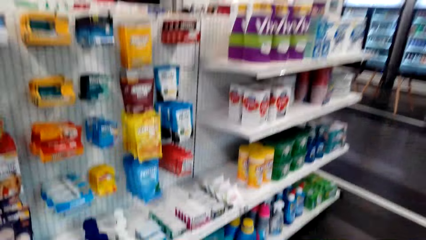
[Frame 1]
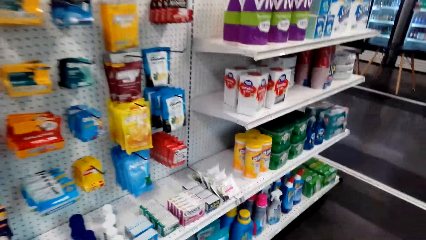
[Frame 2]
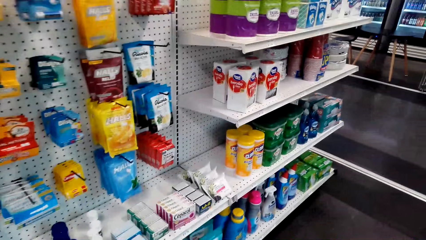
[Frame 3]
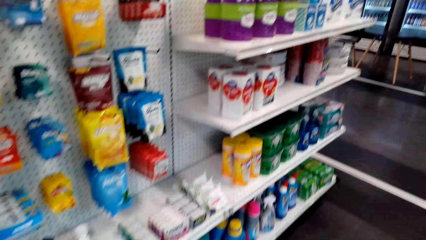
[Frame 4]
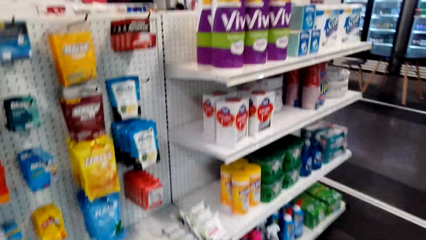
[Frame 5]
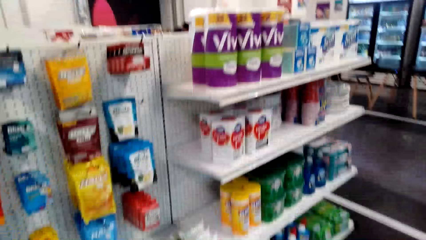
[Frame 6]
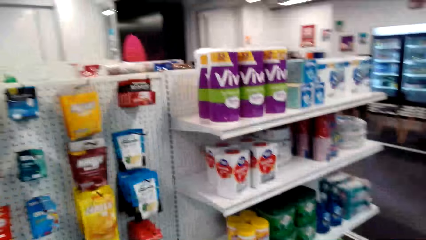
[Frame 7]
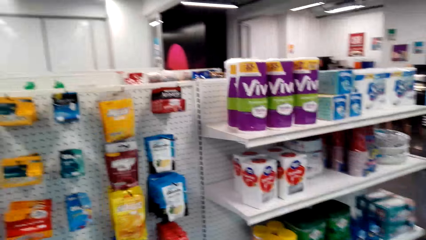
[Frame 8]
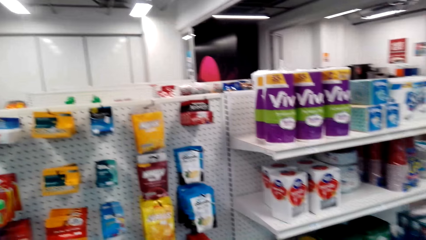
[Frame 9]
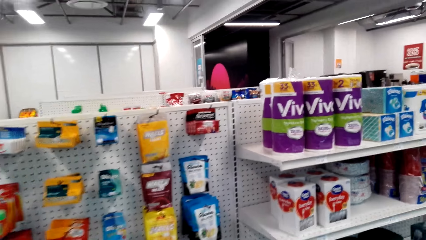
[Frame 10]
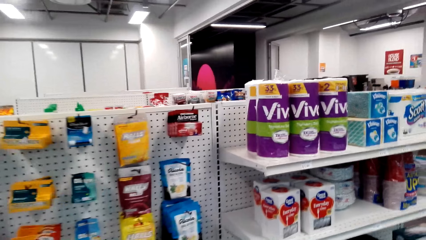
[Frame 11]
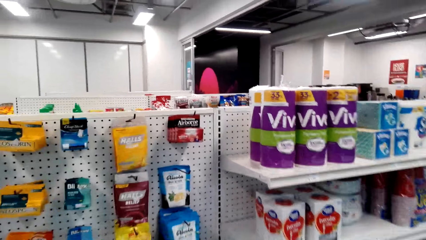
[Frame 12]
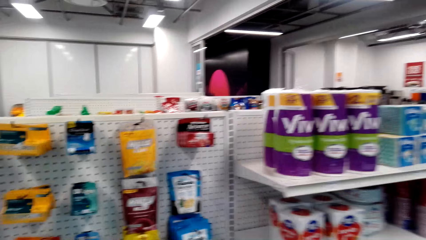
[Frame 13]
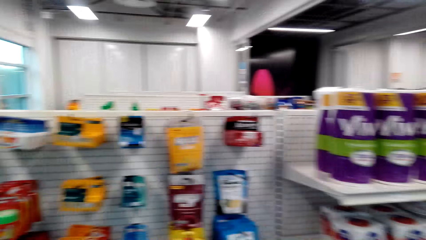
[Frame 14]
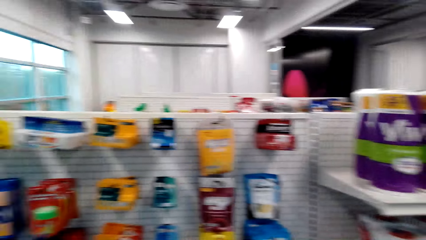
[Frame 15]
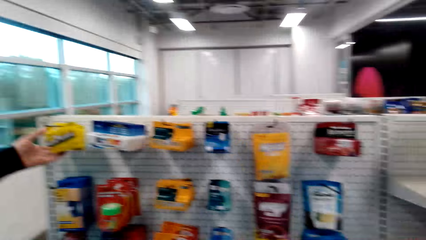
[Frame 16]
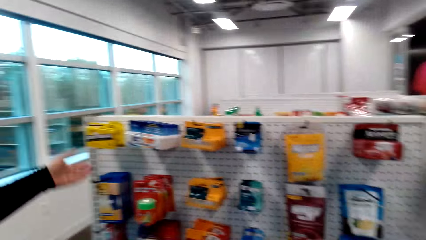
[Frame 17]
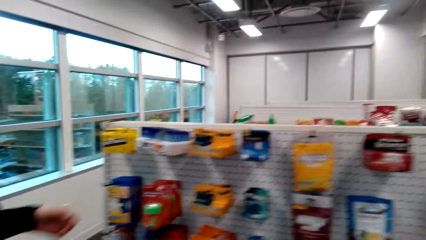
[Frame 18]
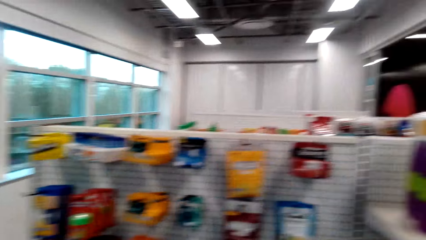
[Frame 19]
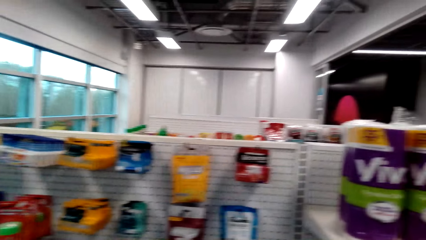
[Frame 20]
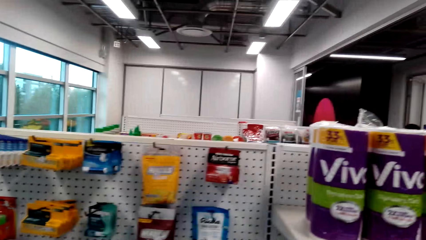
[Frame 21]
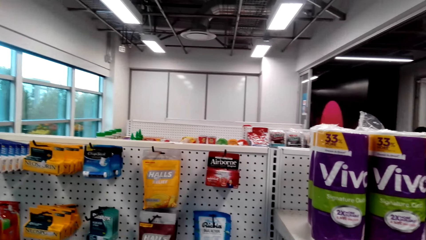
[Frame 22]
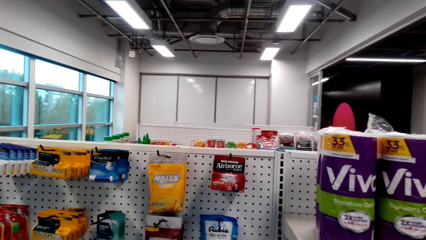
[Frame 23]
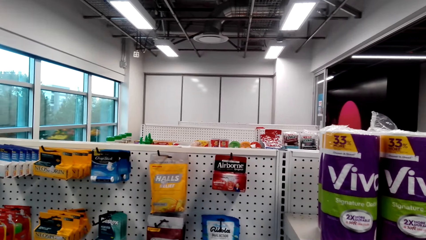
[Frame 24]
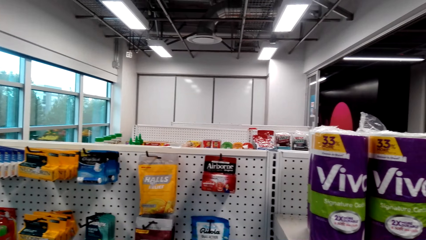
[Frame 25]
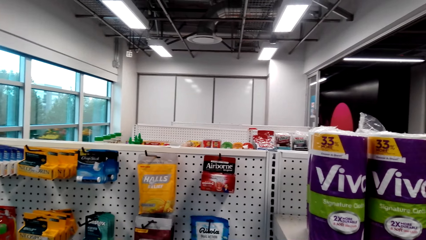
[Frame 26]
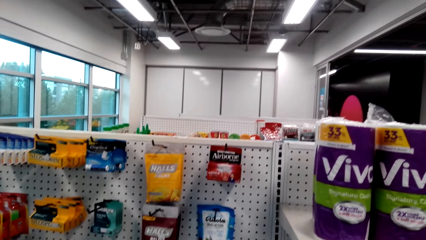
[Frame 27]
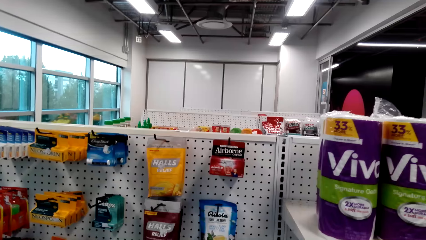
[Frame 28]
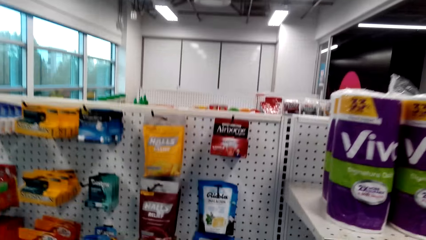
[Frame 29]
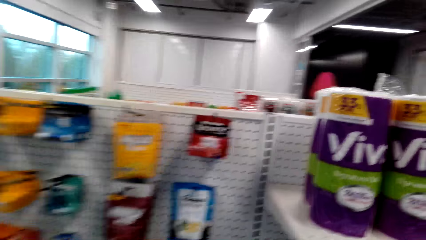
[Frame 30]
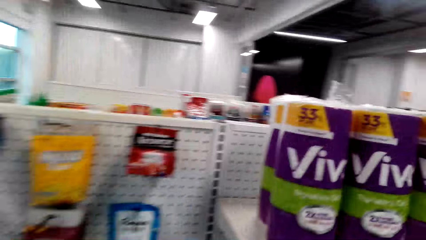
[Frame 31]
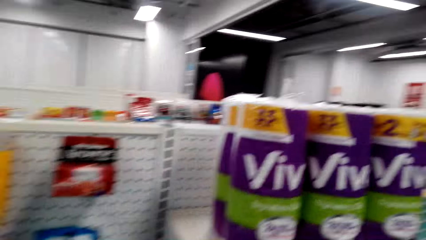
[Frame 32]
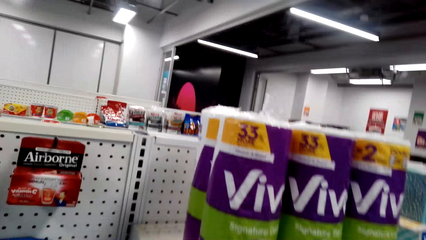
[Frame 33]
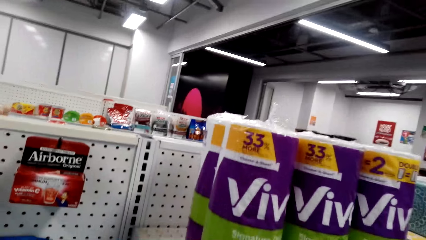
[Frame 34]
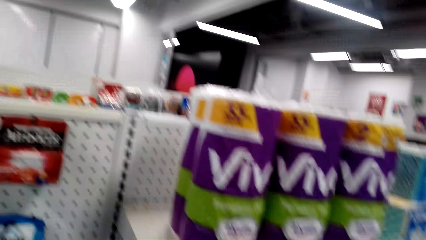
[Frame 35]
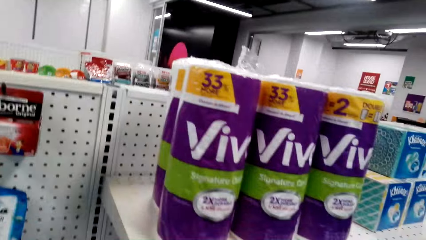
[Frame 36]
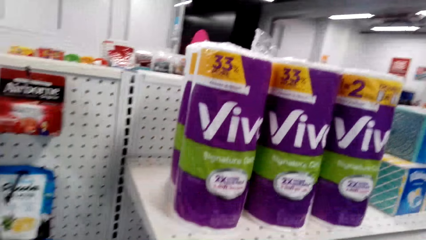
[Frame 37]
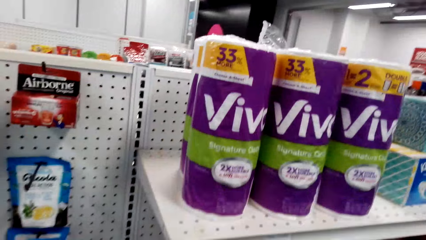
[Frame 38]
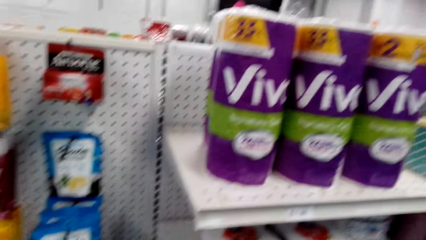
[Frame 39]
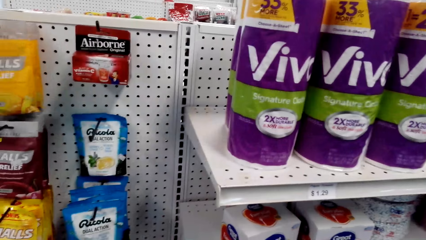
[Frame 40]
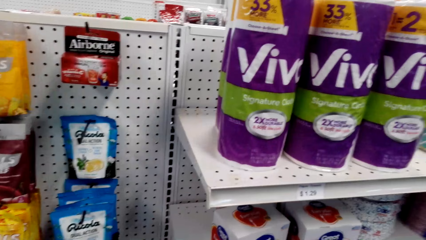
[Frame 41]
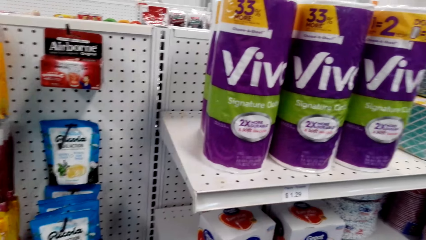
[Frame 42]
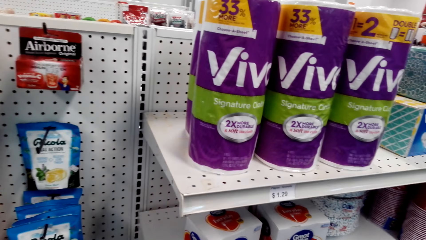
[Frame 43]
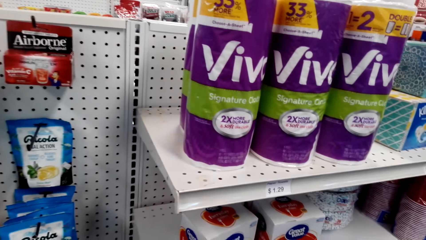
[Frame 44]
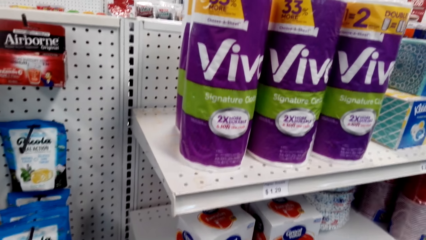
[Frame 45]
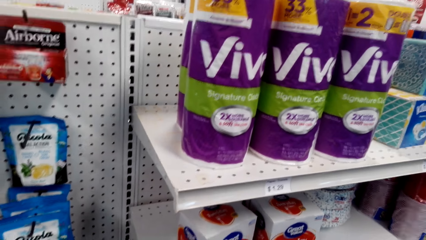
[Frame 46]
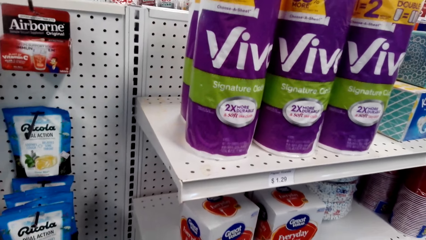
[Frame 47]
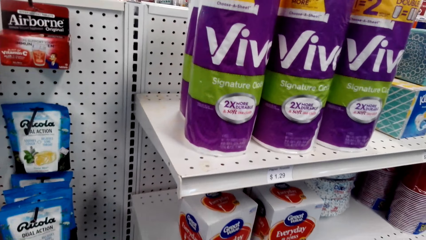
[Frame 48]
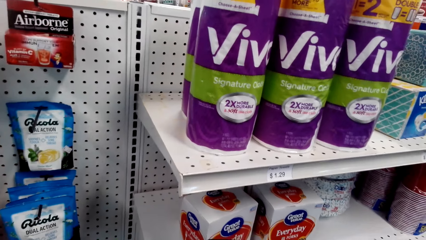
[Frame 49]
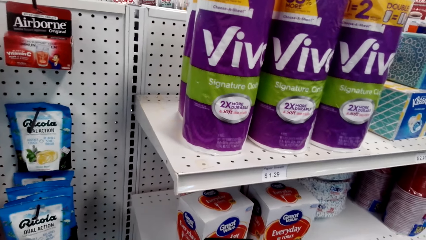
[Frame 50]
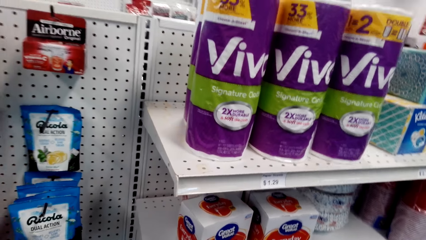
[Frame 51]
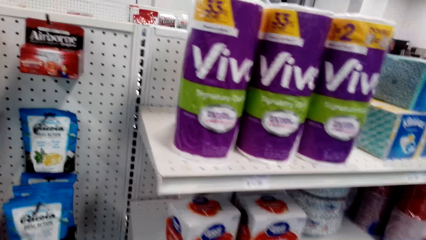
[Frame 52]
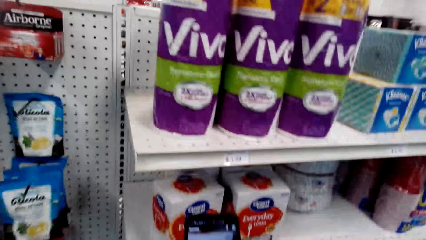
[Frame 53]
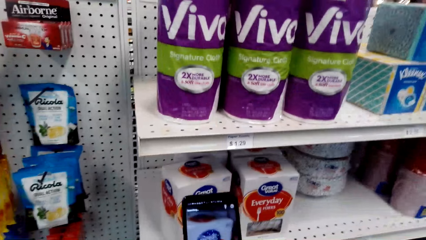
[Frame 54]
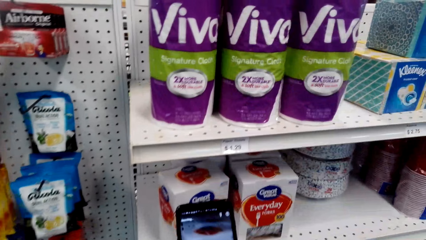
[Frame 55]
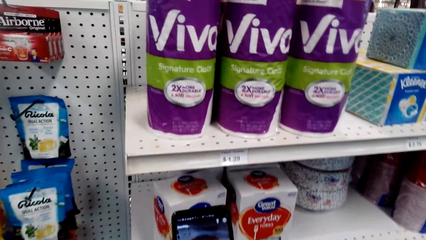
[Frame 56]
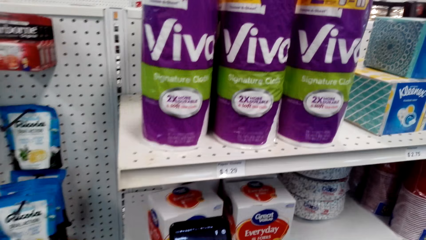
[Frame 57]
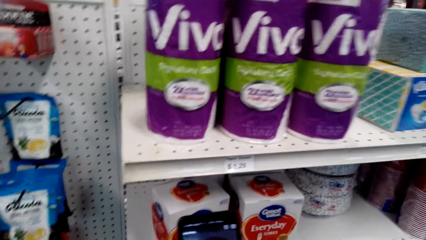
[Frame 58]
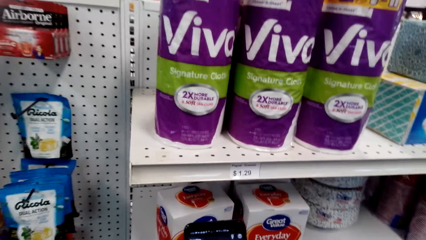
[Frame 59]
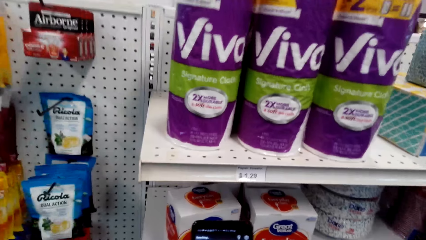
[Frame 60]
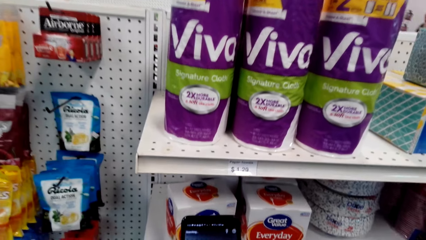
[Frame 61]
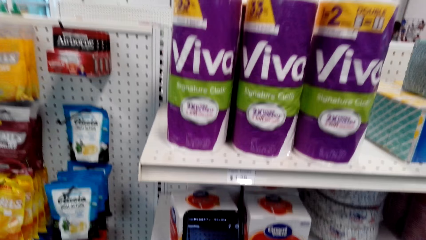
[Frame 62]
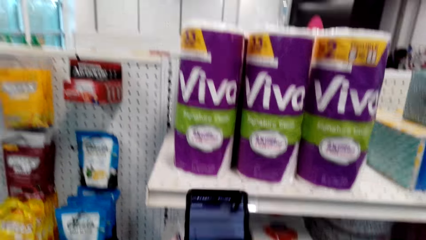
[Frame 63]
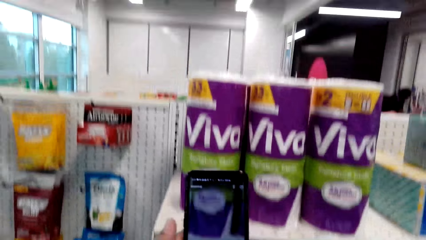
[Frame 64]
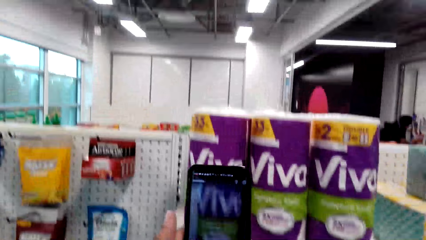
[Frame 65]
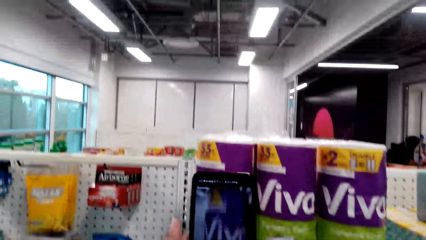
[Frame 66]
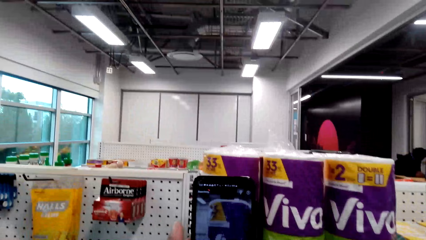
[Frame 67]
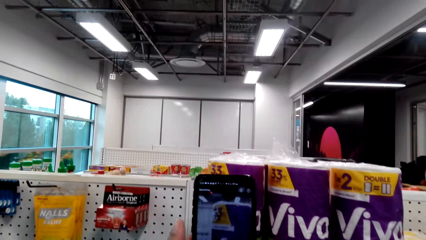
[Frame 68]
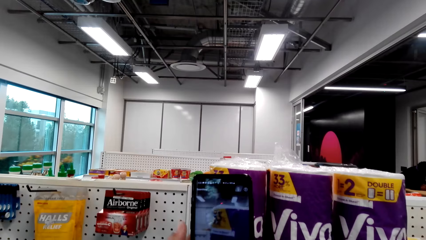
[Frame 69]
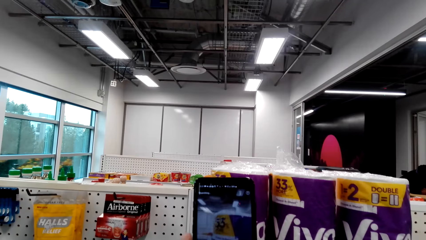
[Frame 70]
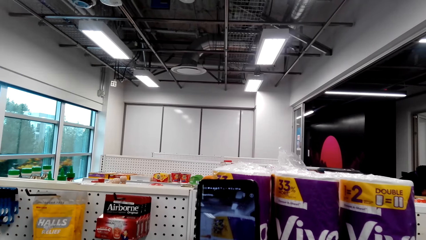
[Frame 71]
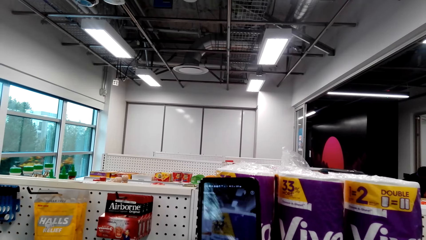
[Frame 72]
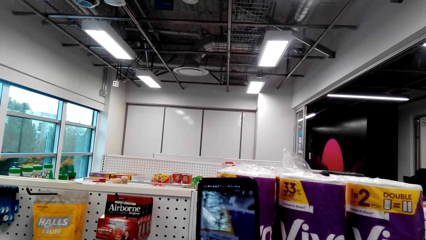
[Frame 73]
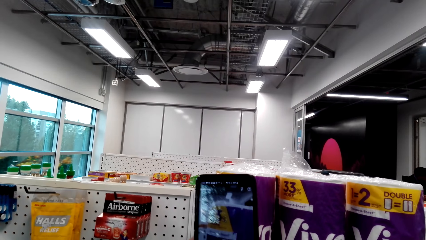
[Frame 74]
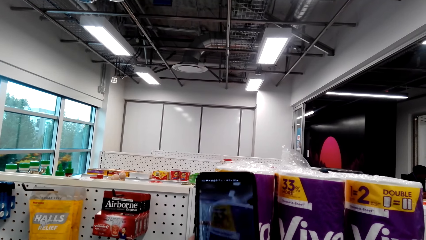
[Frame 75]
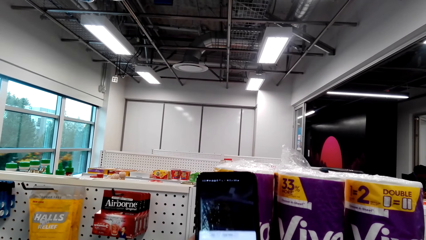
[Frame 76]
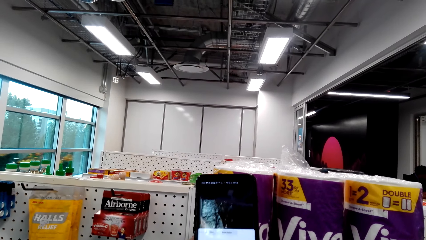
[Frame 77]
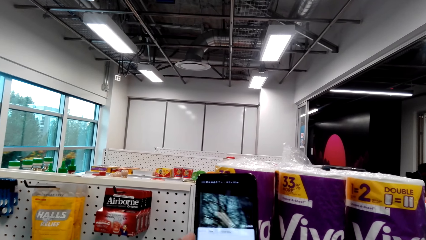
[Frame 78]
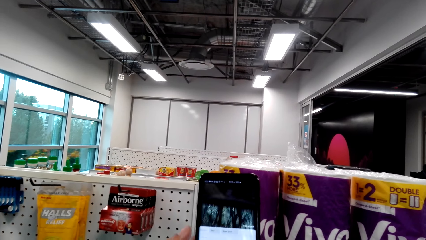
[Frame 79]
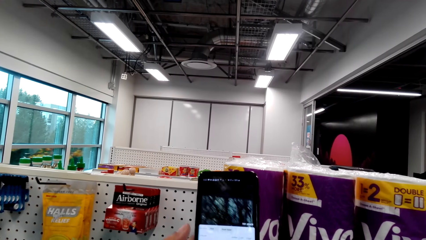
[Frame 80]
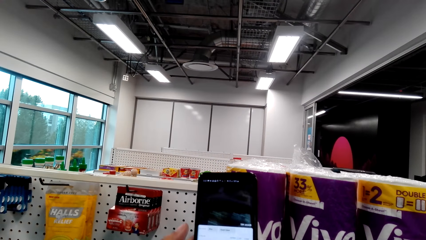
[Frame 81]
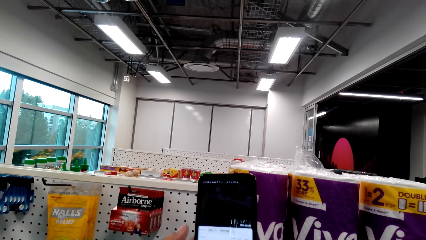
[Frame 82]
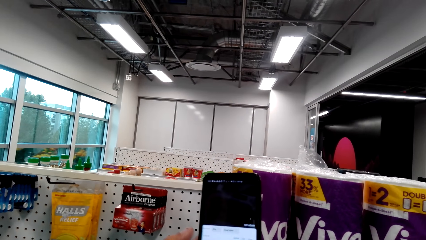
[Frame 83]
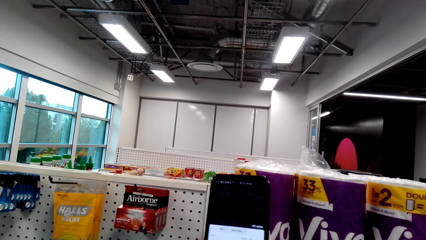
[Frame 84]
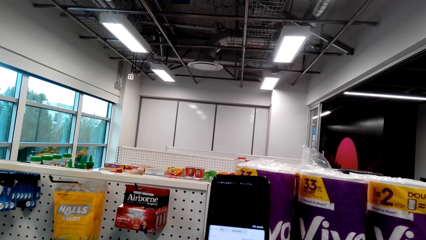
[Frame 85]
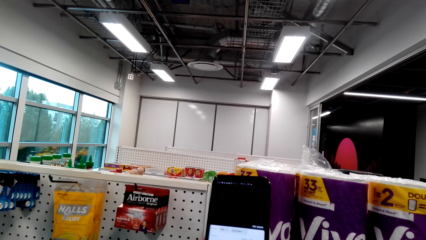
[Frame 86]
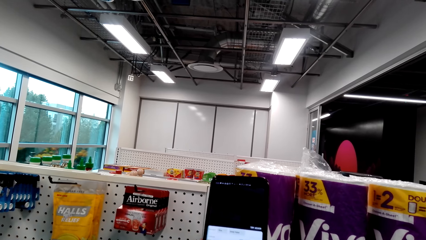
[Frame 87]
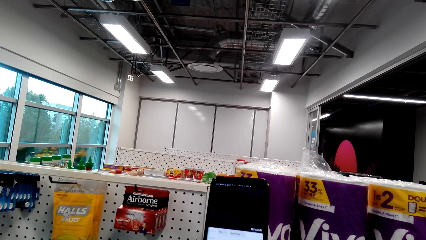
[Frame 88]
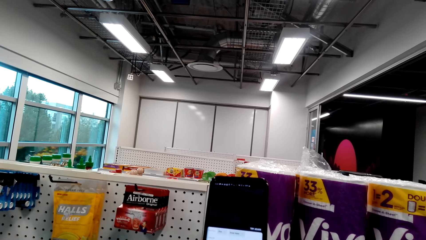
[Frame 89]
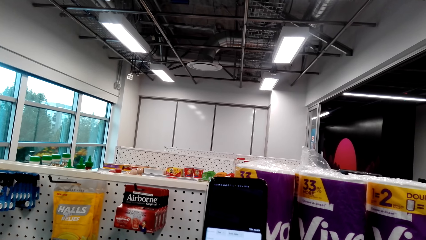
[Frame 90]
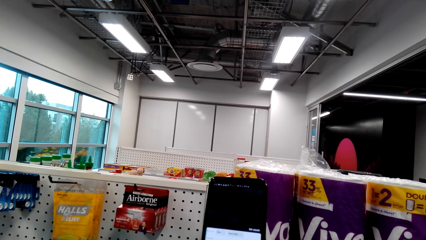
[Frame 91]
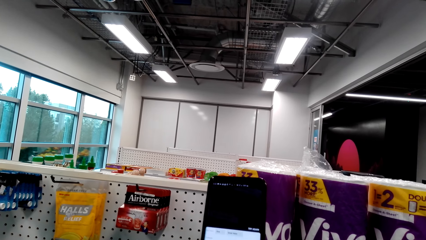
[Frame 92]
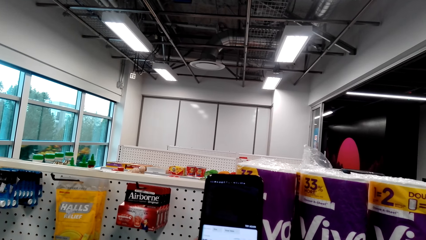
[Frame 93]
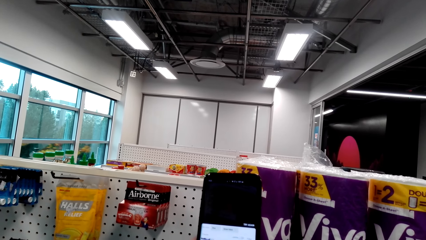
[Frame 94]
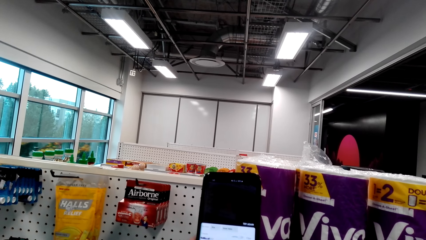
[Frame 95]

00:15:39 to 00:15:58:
The camera wearer looks at the tissues on the shelf. They take a picture of the packet of forks. They take the picture of the tissue on the shelf with the phone.
